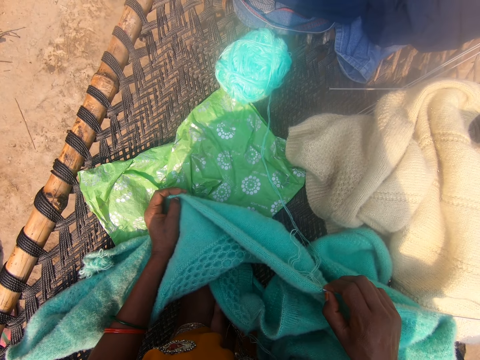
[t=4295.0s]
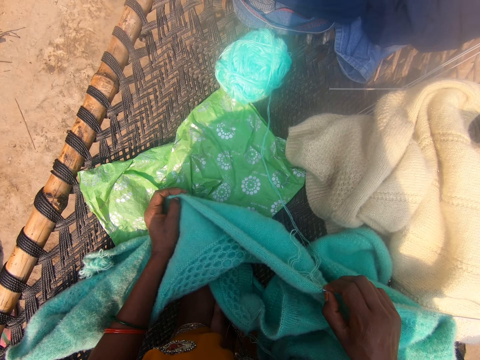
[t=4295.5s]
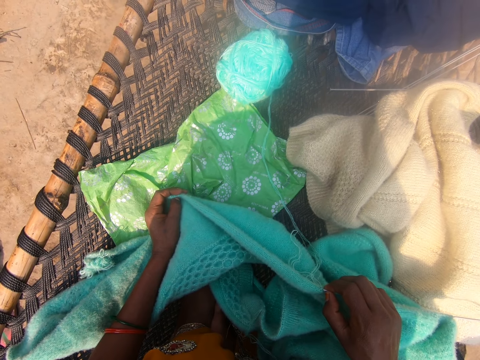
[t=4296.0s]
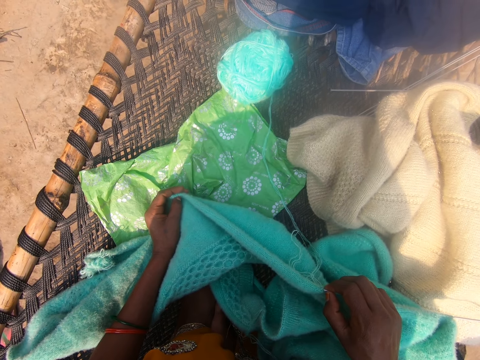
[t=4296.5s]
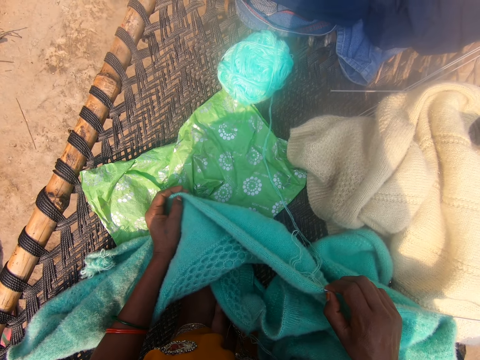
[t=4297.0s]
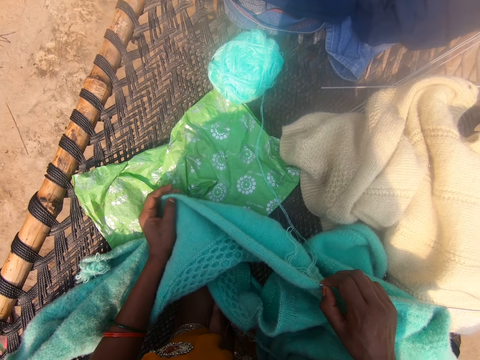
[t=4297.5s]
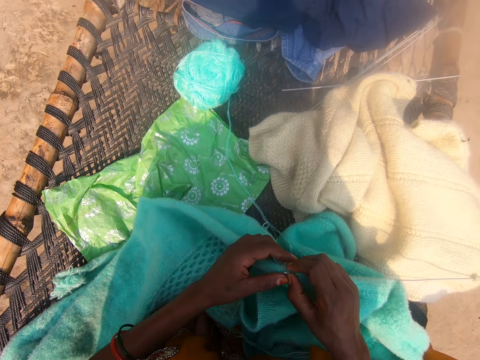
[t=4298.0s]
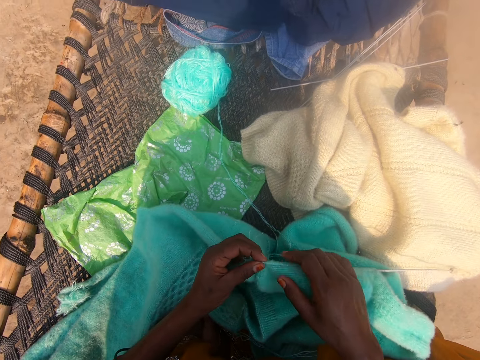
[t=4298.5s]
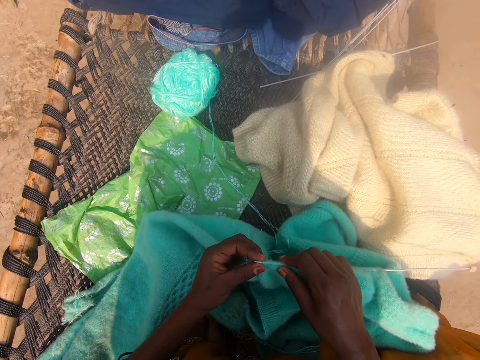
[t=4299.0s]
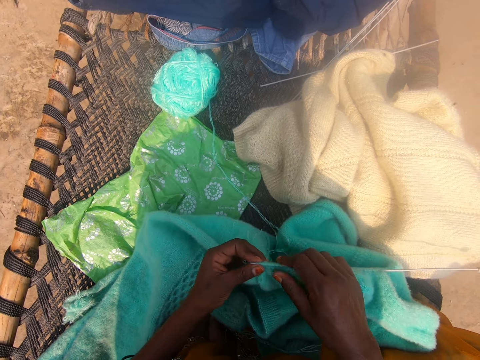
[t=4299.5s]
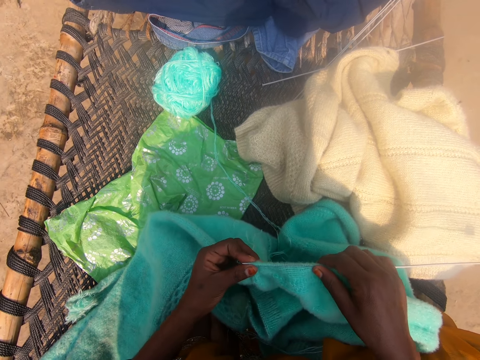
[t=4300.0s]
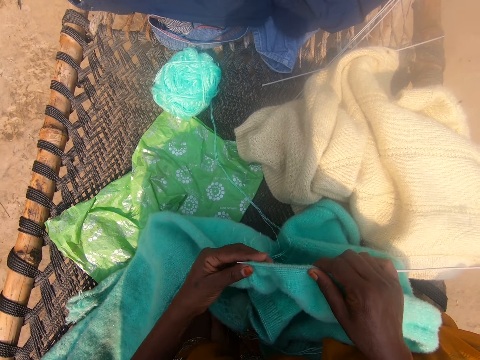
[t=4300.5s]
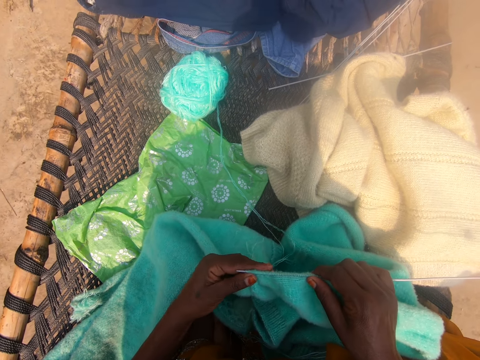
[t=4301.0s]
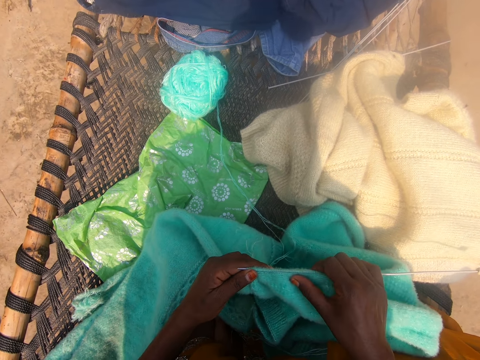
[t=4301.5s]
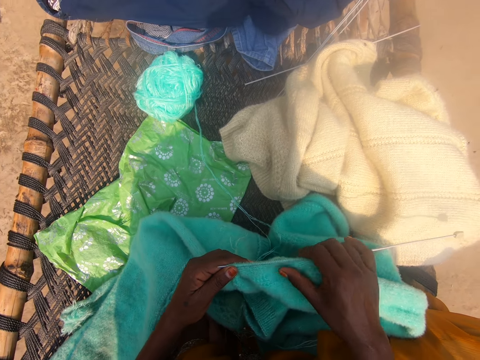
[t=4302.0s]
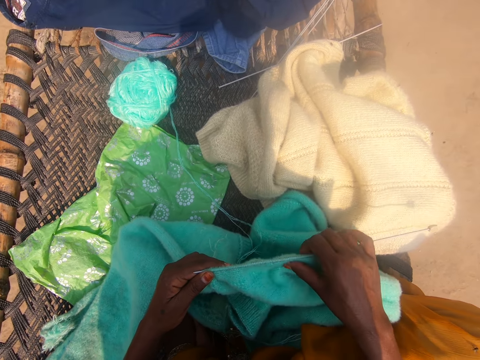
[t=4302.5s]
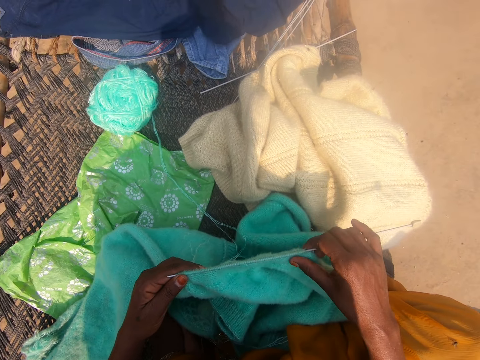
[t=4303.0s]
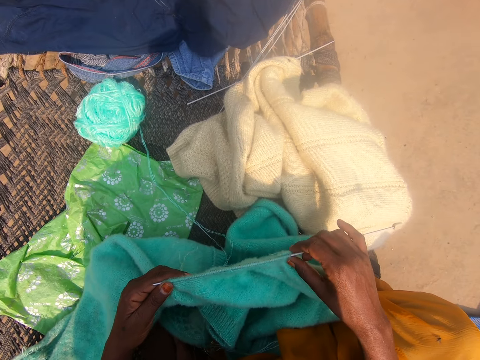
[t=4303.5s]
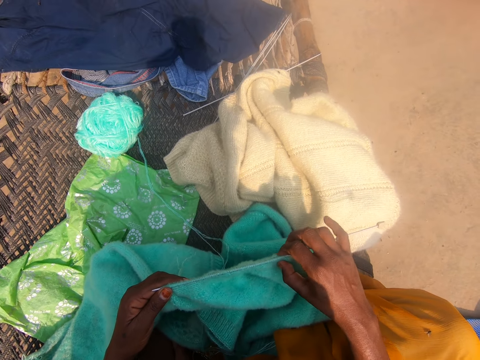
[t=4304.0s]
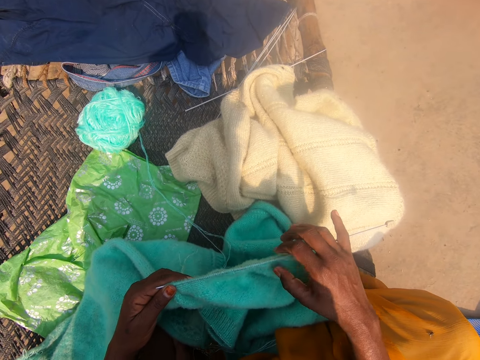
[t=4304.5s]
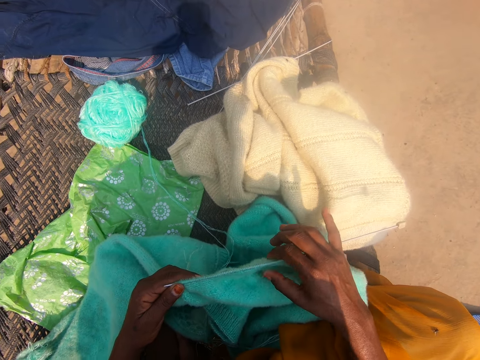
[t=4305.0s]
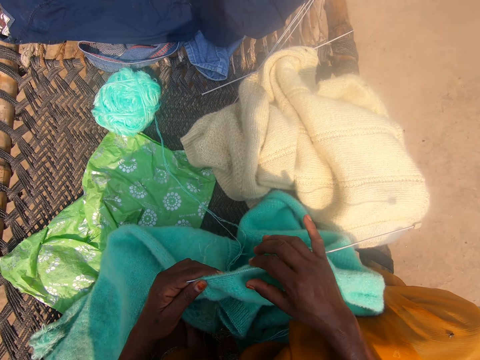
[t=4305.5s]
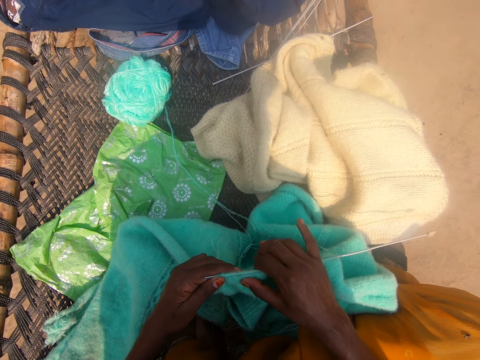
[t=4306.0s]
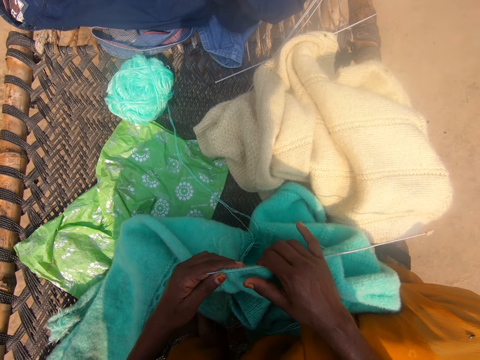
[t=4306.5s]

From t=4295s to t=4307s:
The camera wearer withdraws the left hand from the fabric. She holds the crochet with the left hand. She adjusts the fabric on the crochet. She withdraws the hand from the crochet and holds the crochet with the right hand. She adjusts the wools on the knitting needle with her hands. She adjusts the fabric with the left hand.

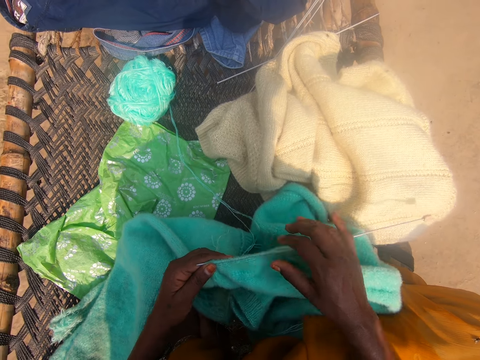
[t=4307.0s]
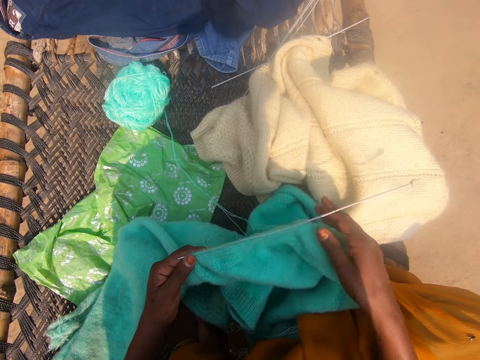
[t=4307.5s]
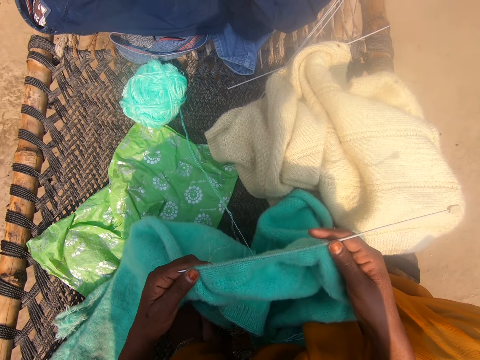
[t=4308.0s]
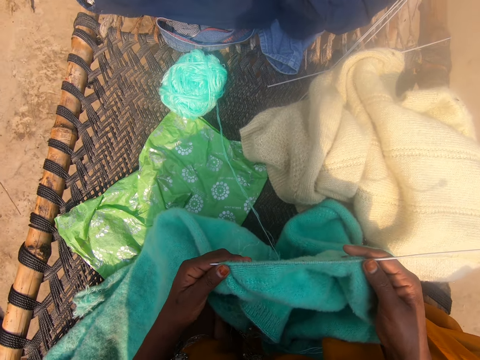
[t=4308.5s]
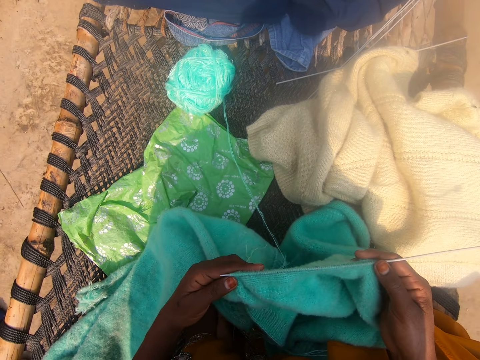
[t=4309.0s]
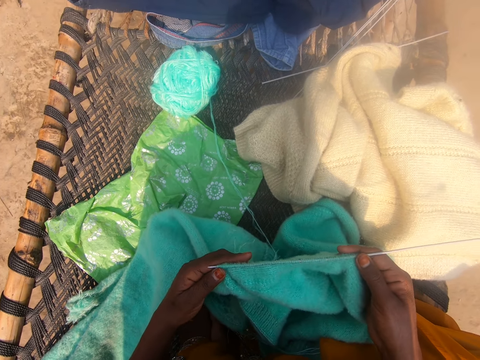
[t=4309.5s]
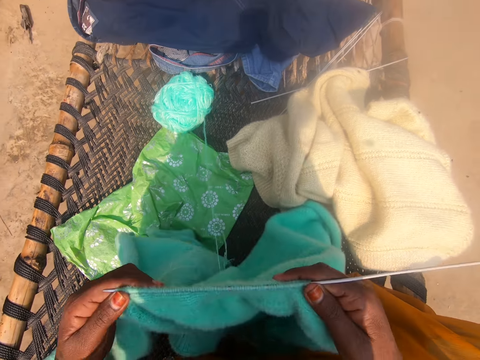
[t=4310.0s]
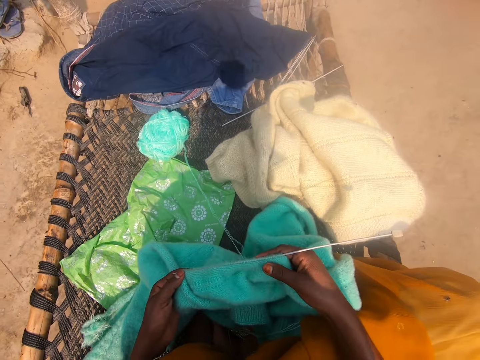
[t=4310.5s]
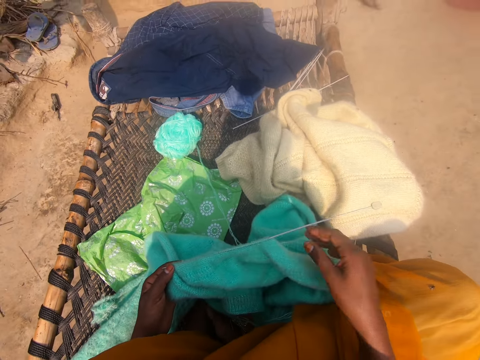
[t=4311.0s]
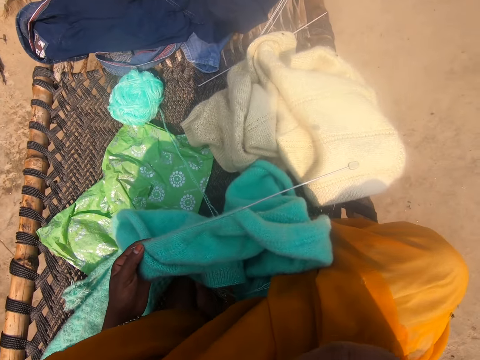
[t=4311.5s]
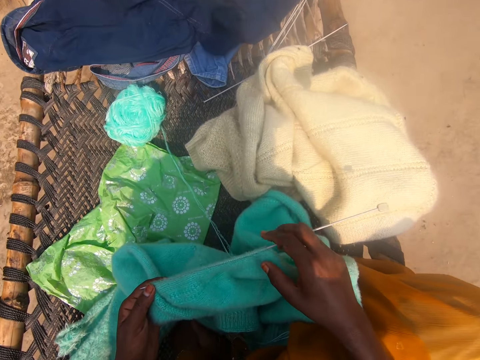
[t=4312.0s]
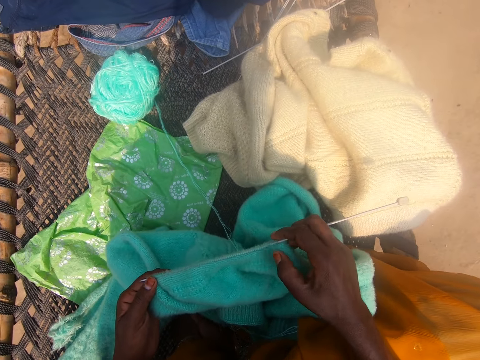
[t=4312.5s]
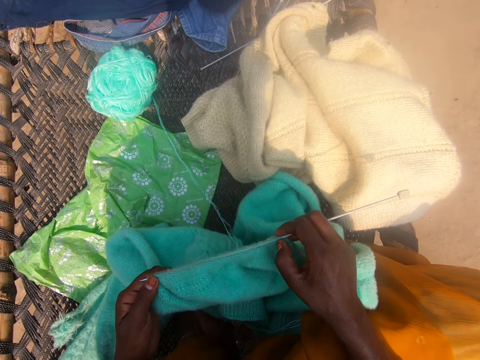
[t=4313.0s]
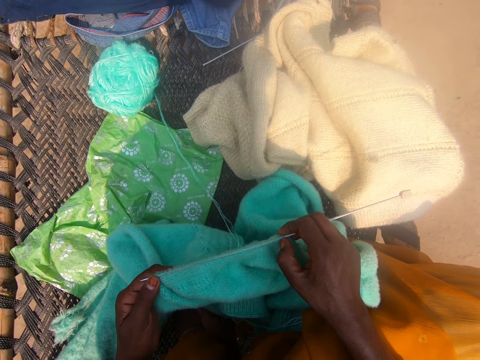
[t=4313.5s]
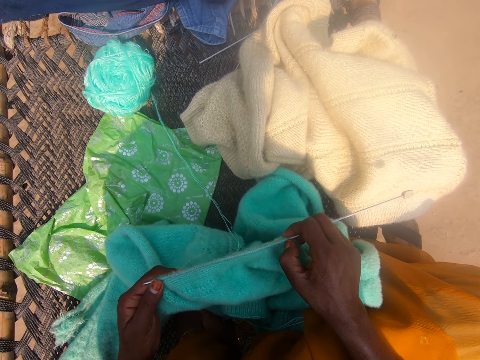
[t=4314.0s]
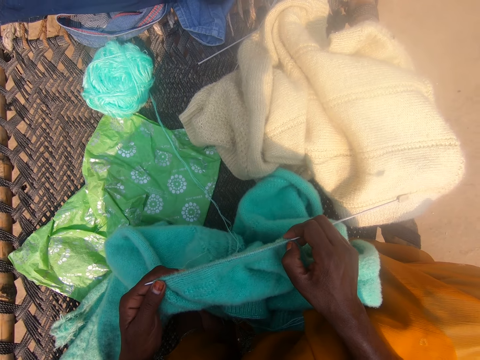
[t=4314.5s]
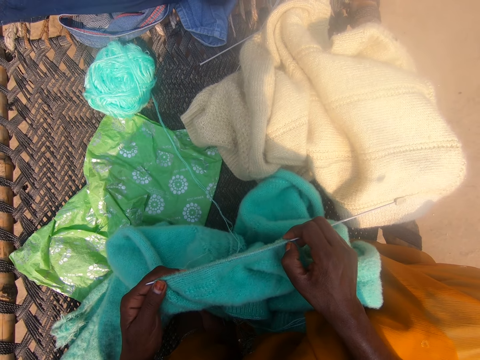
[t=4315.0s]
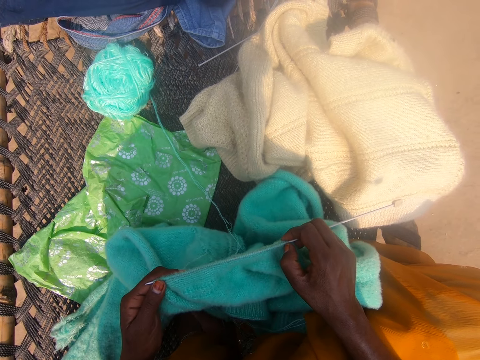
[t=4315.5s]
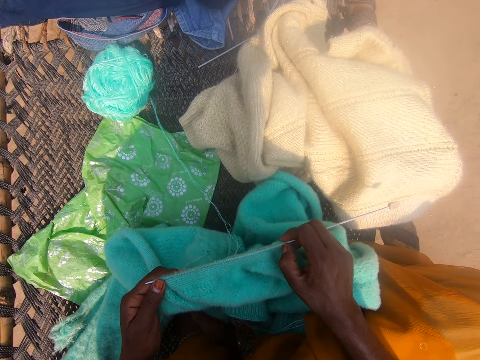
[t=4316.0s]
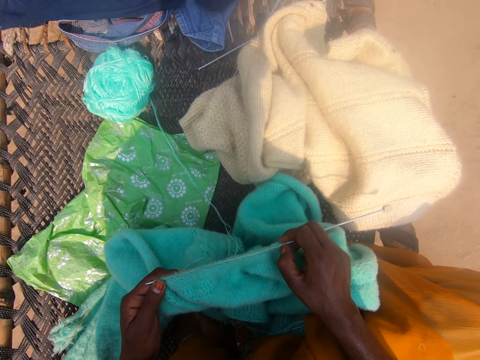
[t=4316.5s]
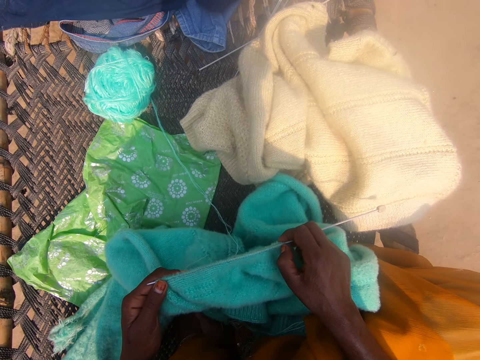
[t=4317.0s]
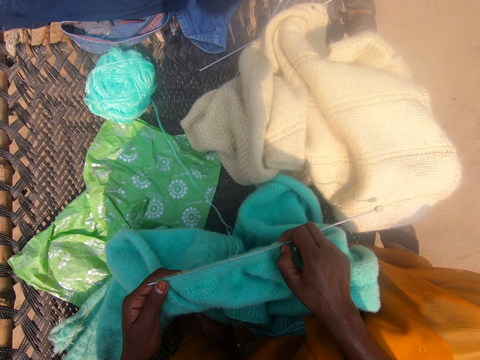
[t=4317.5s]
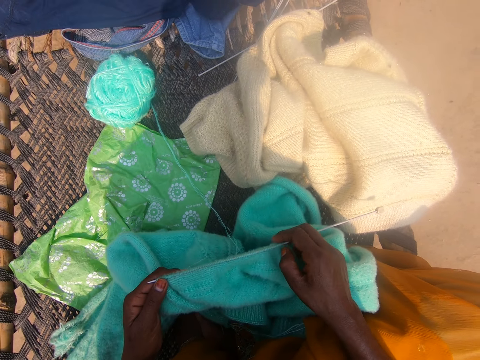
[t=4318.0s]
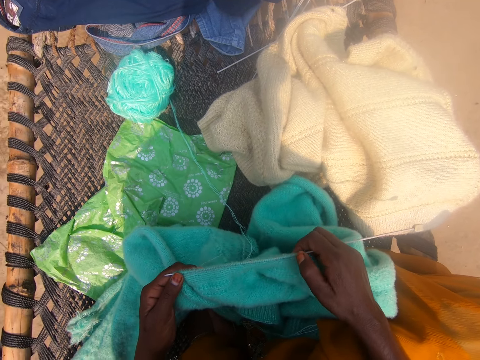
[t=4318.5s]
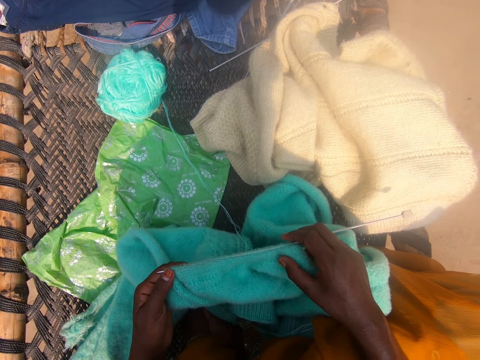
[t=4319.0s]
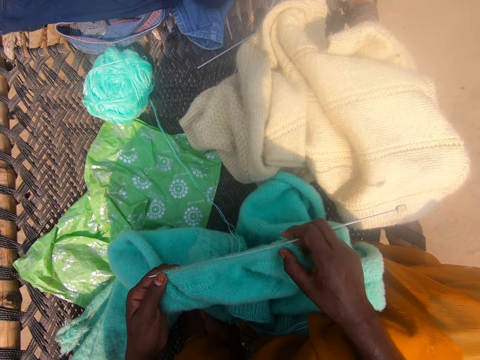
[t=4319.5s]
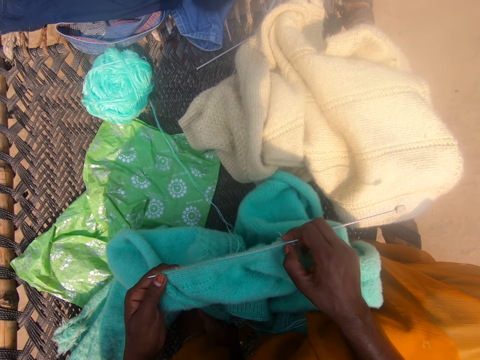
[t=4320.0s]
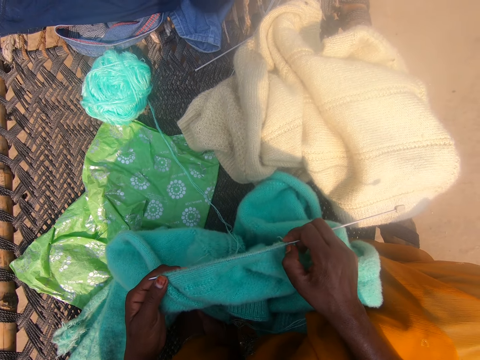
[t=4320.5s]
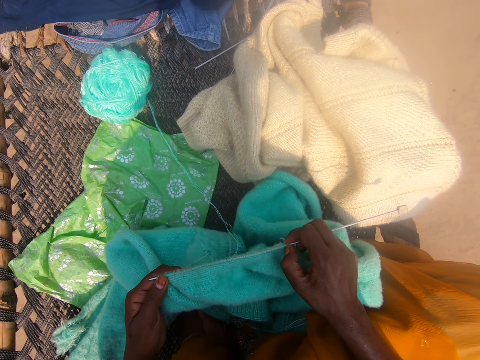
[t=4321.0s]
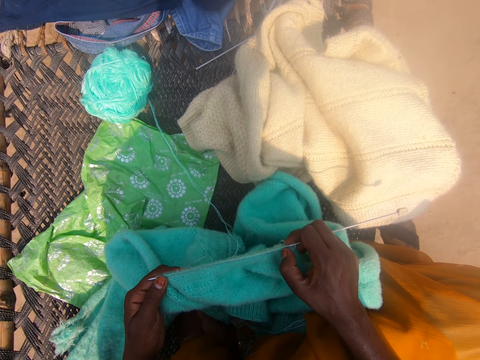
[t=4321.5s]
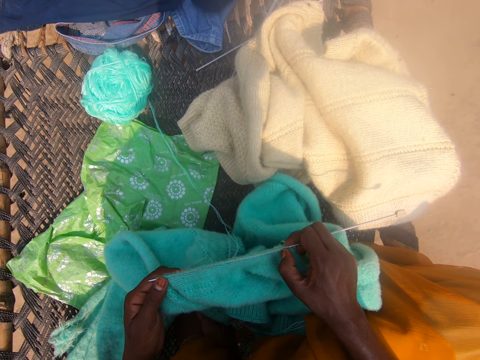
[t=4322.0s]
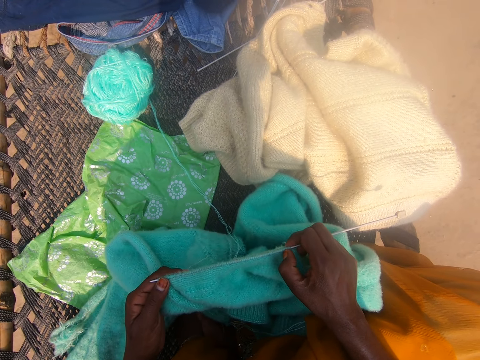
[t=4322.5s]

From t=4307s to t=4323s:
The camera wearer withdraws the hand from the crochet. She holds the crochet with the right hand. She lifts the crochet and lowers the crochet. She withdraws the hand from the crochet. She touches her face with her right hand. She lowers her right hand. She holds the crochet. She adjusts the wools on the knitting needle with her hands. She adjusts the fabric with the thumb.
